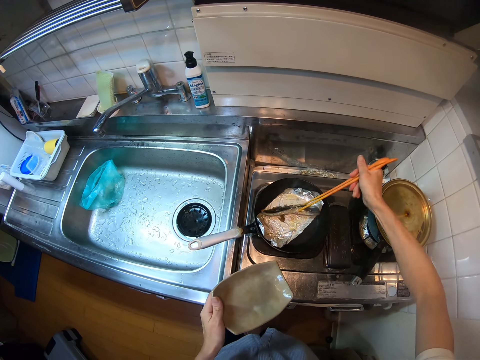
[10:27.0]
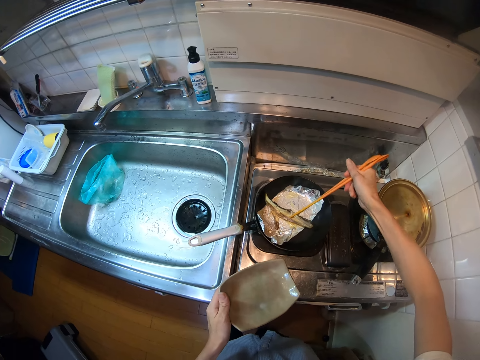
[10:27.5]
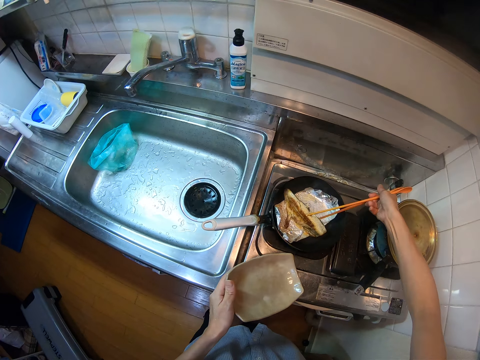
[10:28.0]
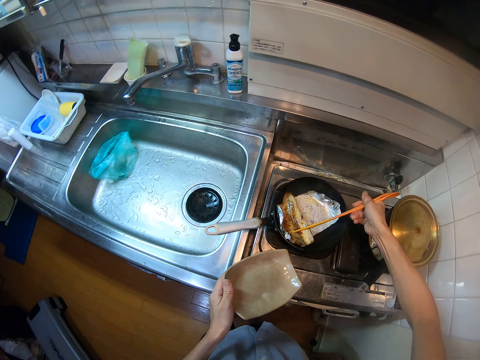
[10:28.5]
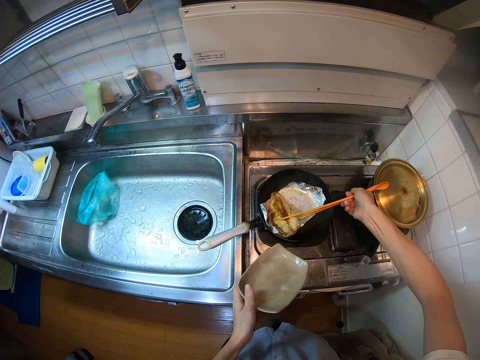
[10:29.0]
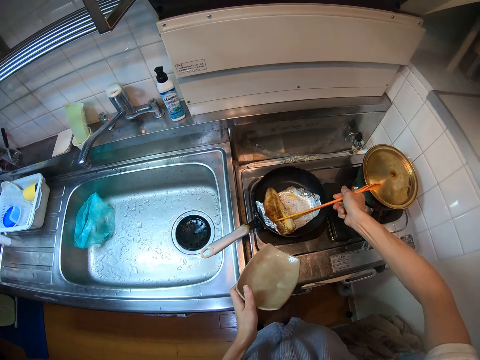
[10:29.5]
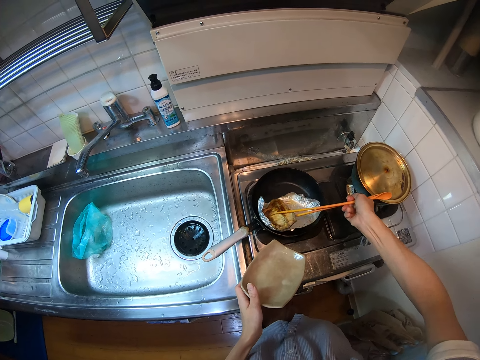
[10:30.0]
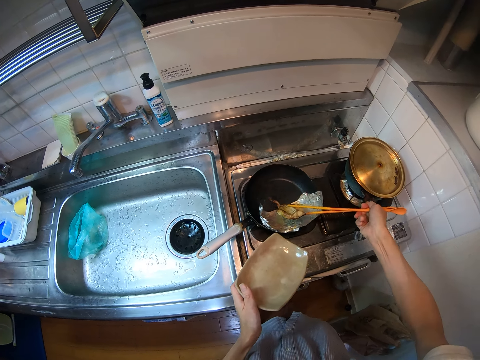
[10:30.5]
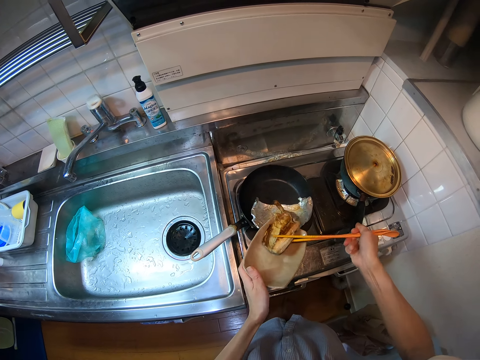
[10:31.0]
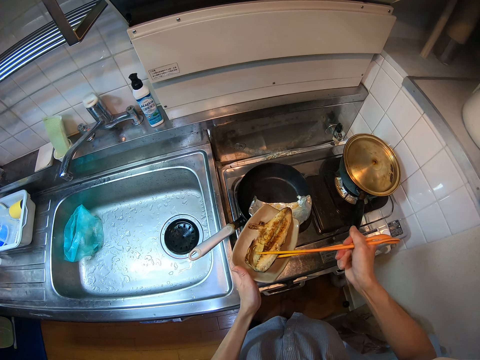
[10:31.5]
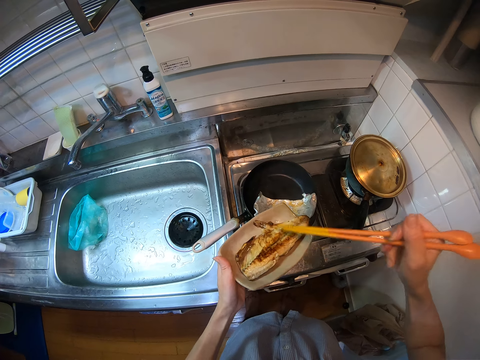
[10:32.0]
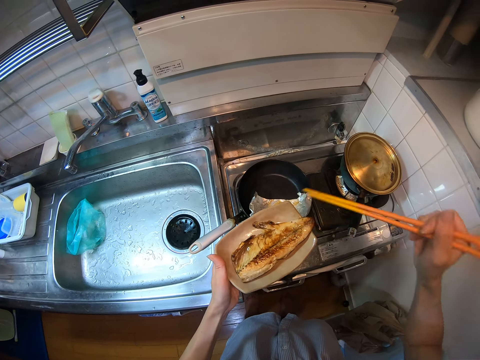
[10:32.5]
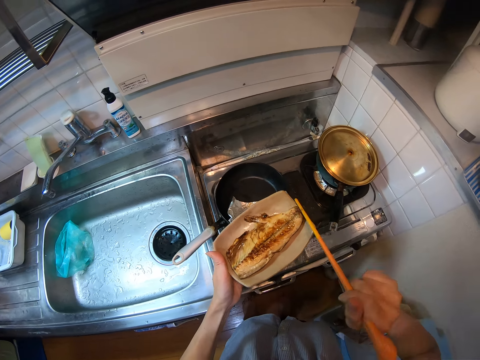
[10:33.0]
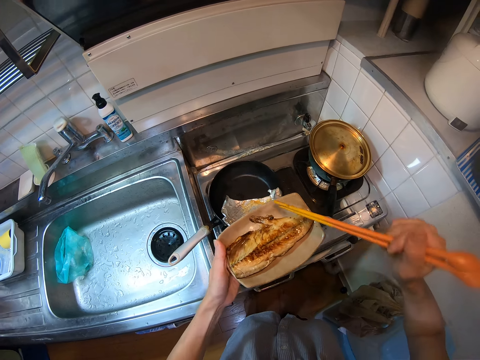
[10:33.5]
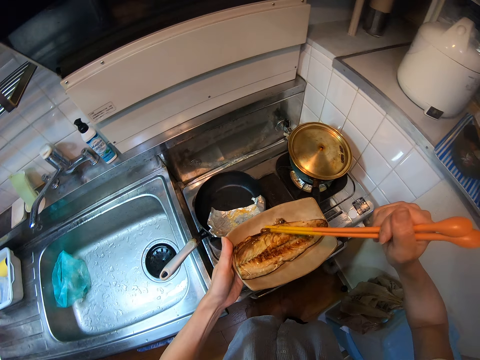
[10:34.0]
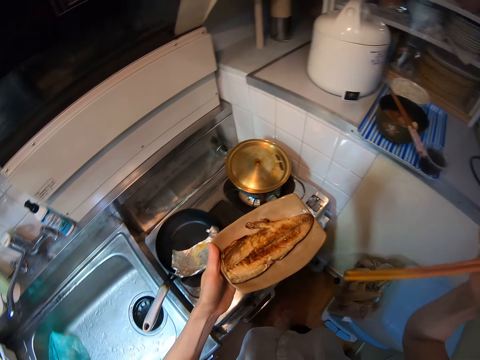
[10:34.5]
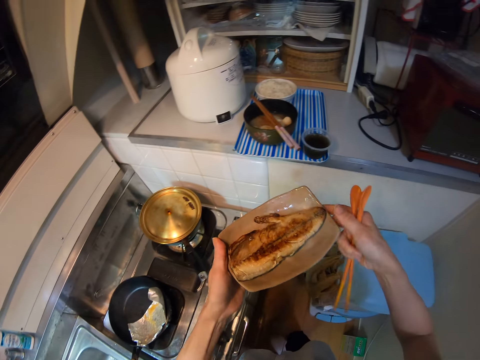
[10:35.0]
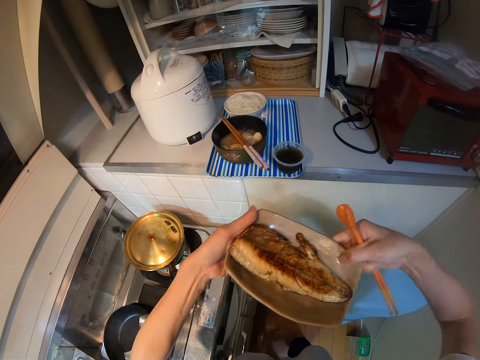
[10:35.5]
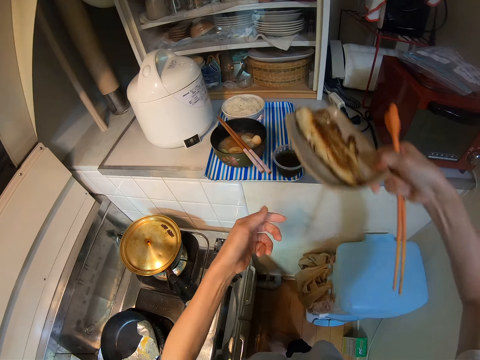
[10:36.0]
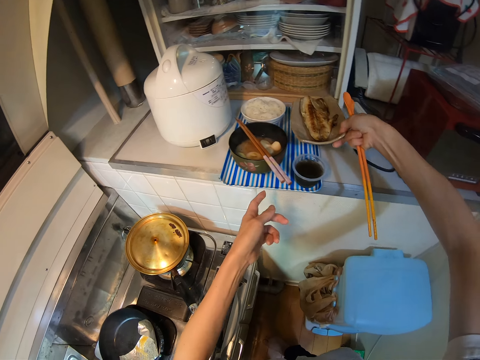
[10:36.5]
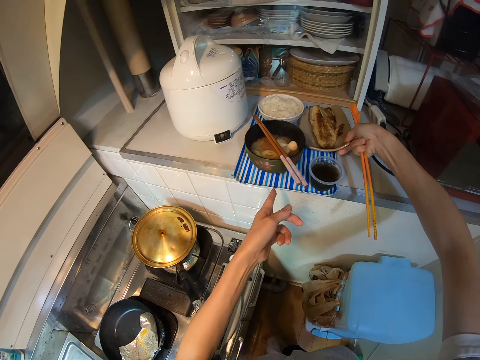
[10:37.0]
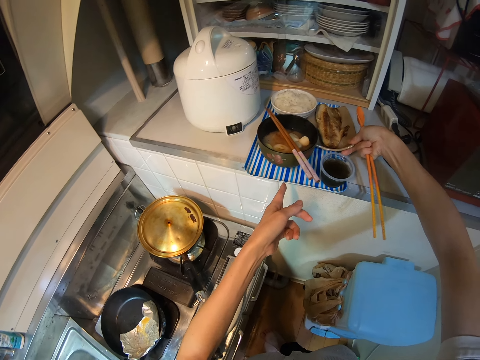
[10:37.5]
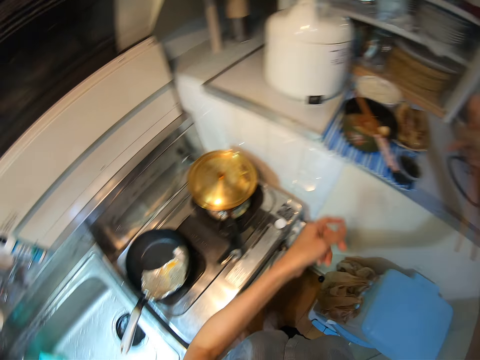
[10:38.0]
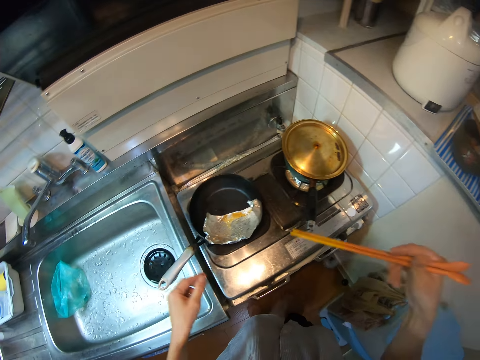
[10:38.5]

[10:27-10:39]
The camera wearer turns the fish with chopsticks. They place the fish on the plate. They adjust the fish on the plate with the chopsticks. They switch the plate to the other hand. They place the plate of fish on the tray.

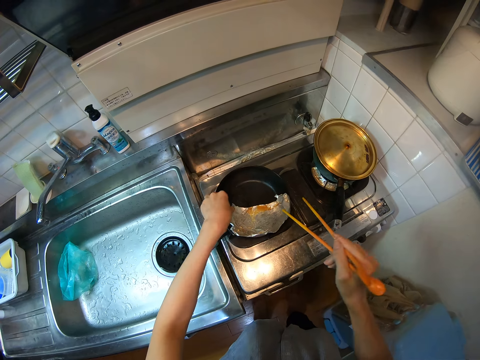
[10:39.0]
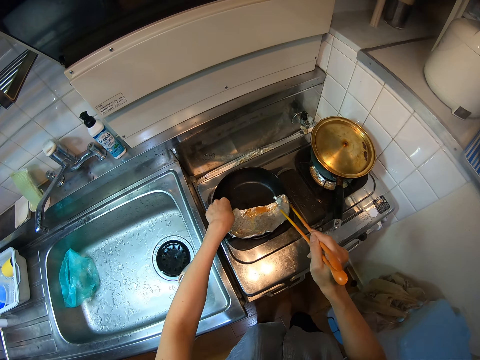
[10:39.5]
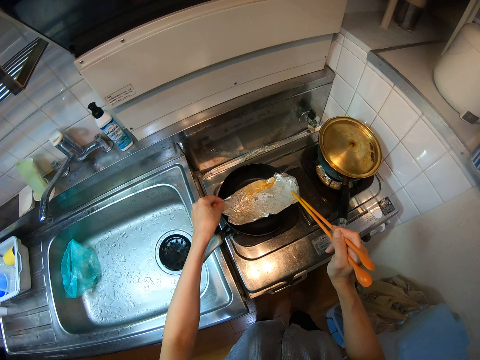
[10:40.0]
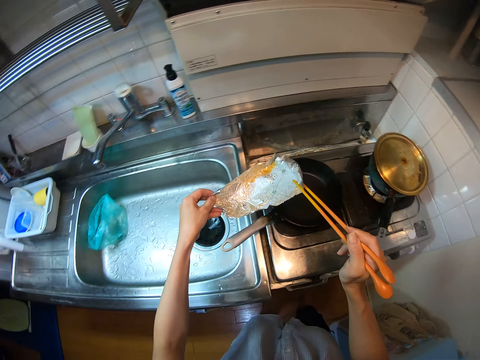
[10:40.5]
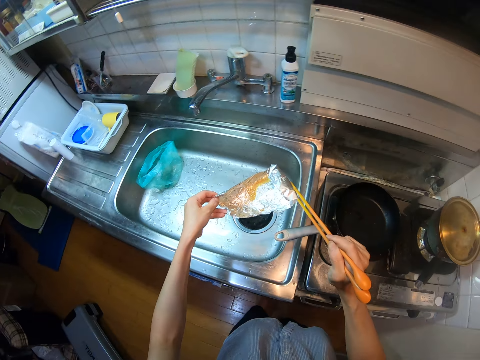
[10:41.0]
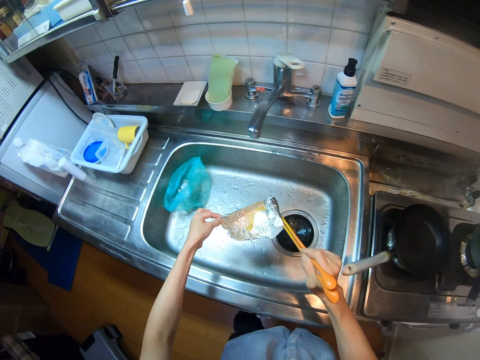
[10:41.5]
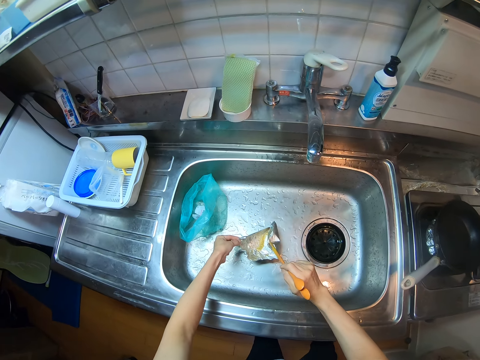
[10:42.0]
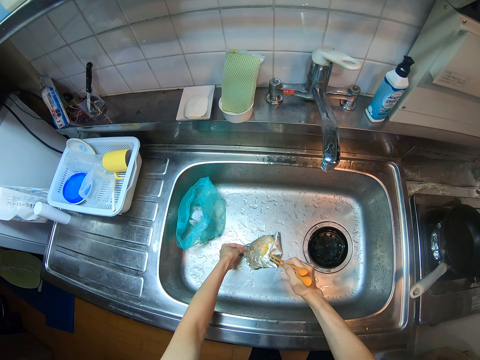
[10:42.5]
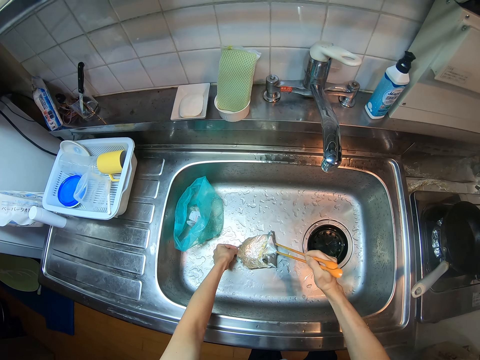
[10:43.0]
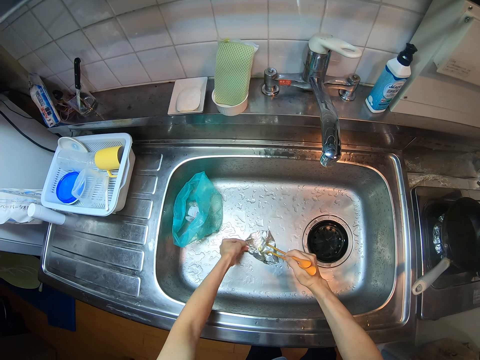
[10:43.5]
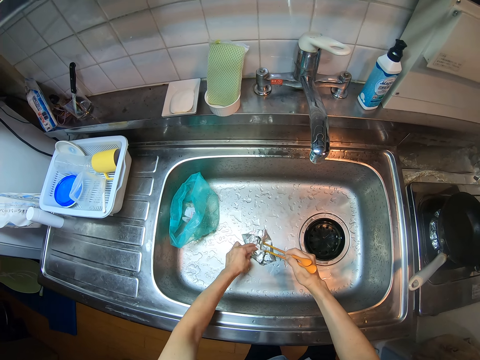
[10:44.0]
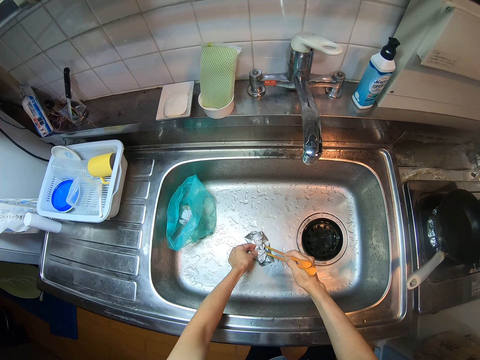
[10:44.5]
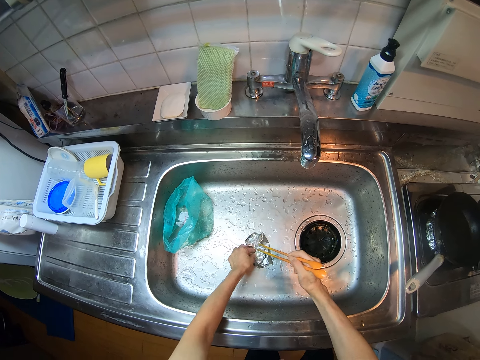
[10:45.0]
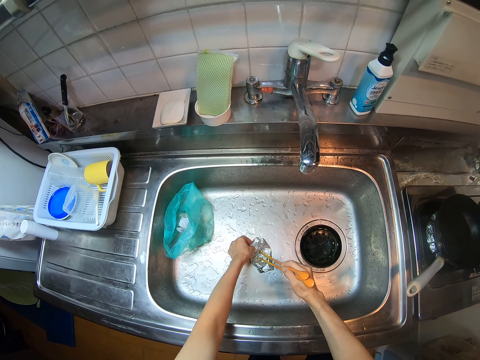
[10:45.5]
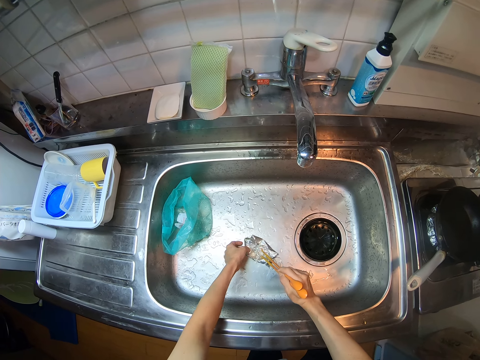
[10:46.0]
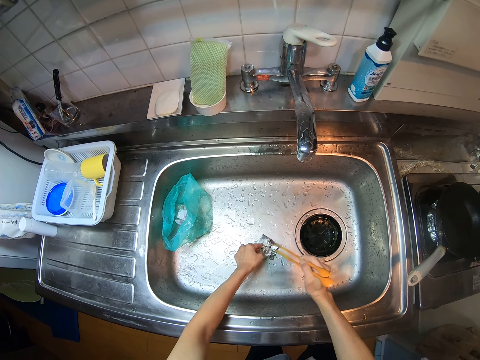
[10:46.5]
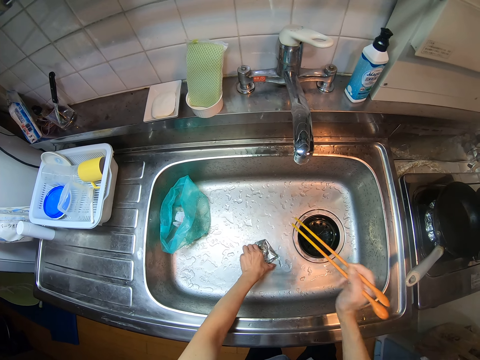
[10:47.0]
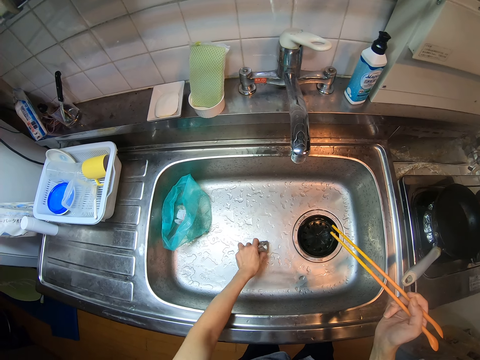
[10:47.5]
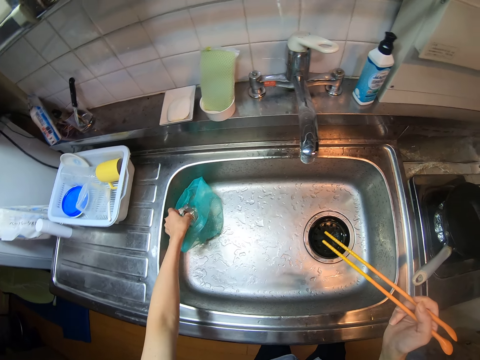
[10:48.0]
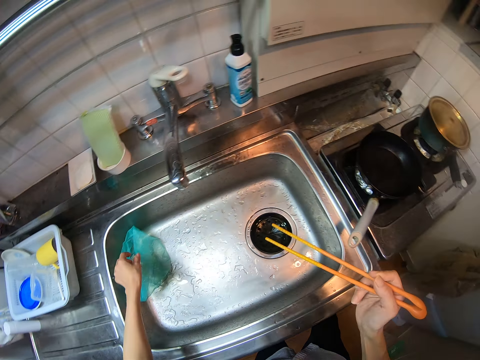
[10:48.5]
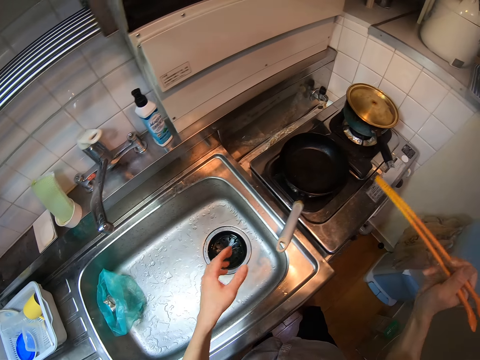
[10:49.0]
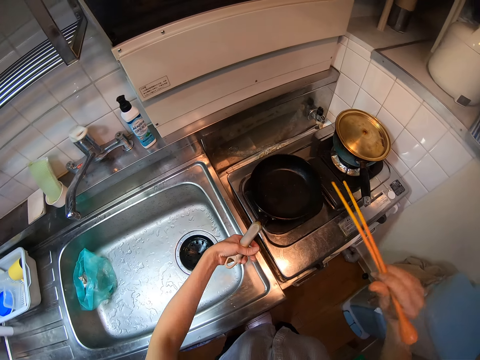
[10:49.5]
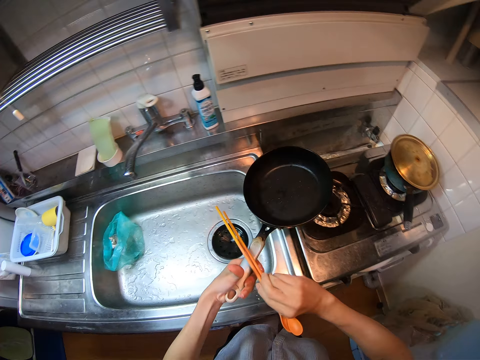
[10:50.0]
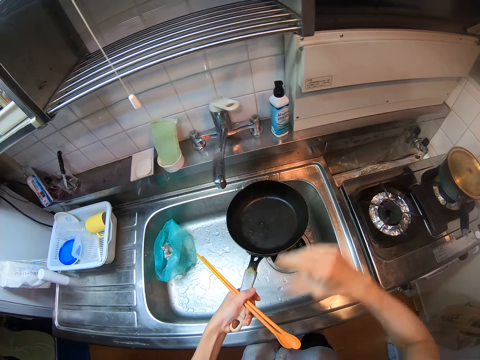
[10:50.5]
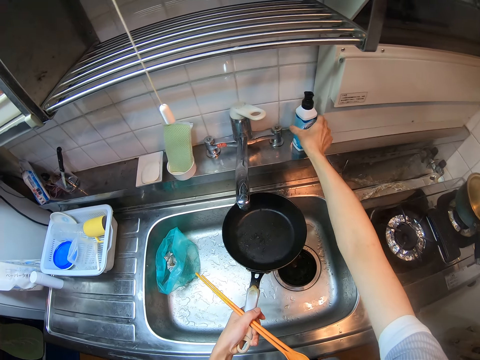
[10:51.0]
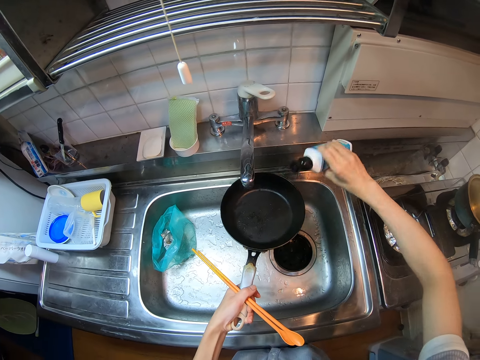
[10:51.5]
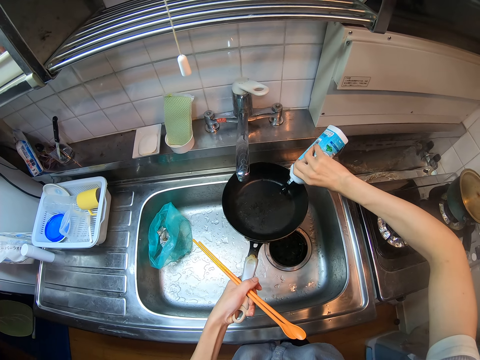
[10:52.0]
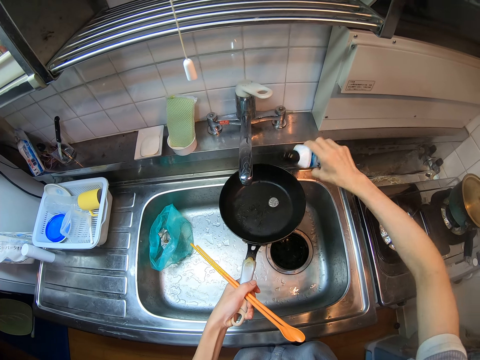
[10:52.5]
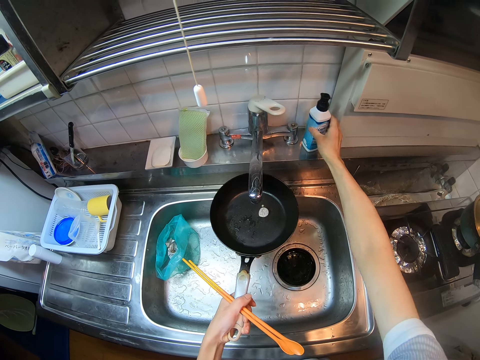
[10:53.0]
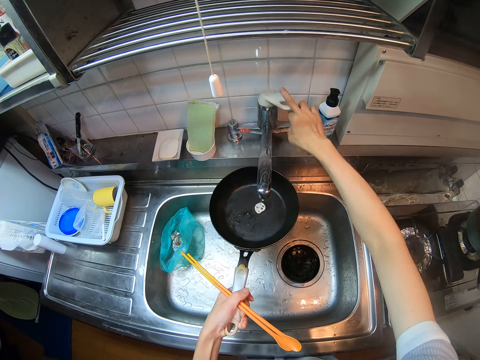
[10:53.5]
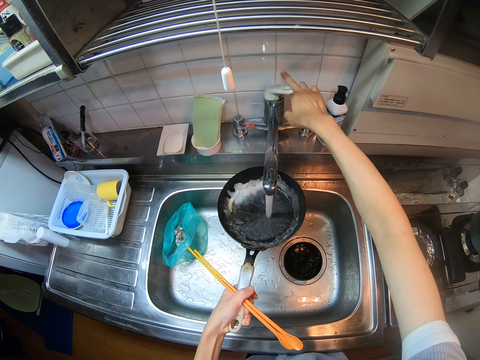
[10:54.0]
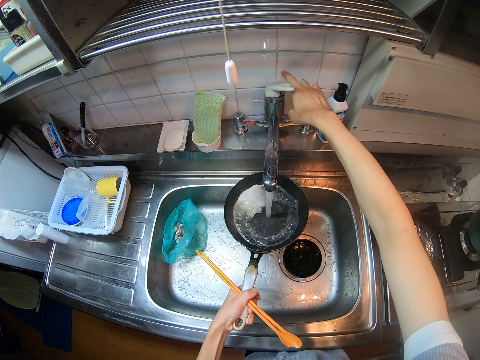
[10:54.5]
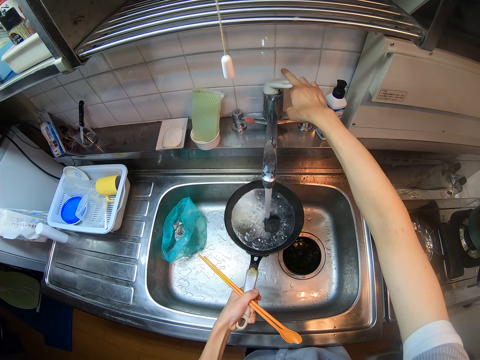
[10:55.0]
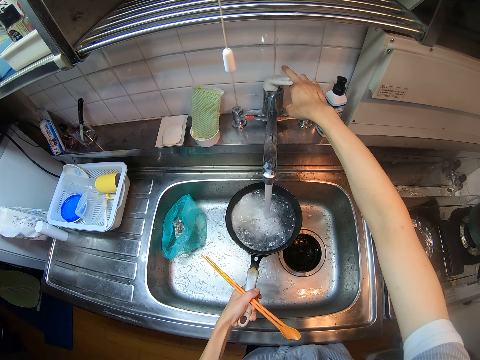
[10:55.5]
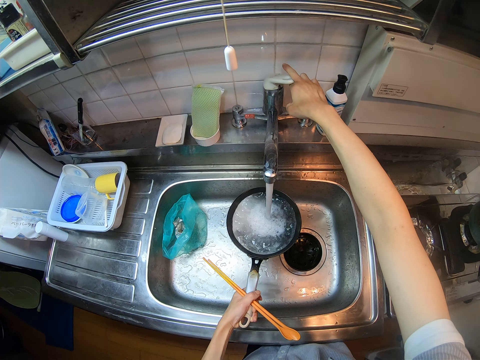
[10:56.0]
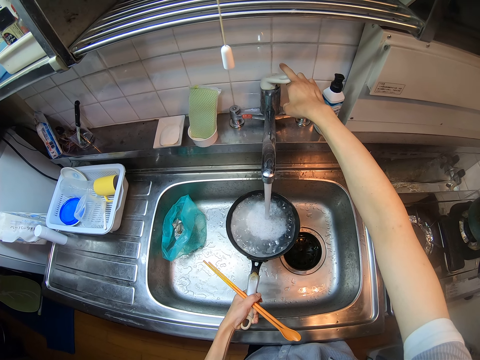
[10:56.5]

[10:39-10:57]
The camera wearer removes the foil from the frypan with a hand and chopsticks. She places the foil in the sink. She folds the foil. She picks the foil from the sink. She drops the foil into the waste nylon. She takes the frypan from the left side of the range cooker. She places the chopsticks on her left hand. She picks a liquid soap container from the sink slab. She pours soap on the frypan. She drops the soap container on the sink slab. She turns on the tap. She fills the frypan with water.
